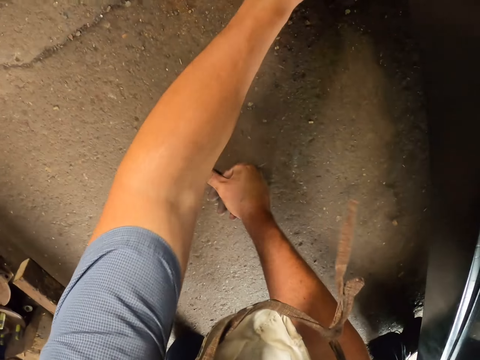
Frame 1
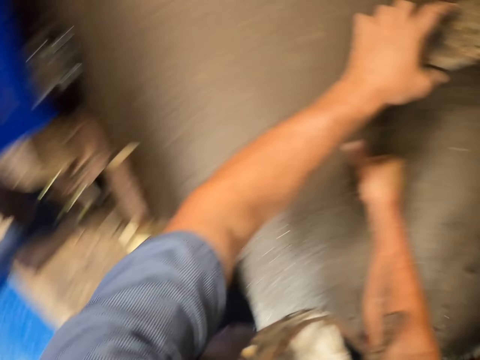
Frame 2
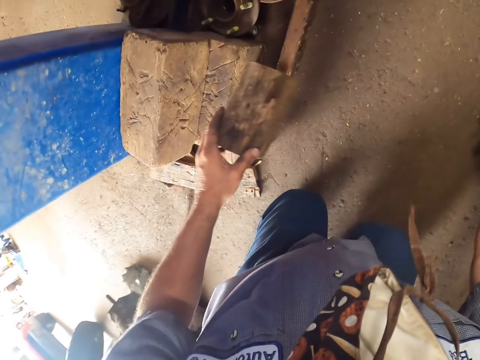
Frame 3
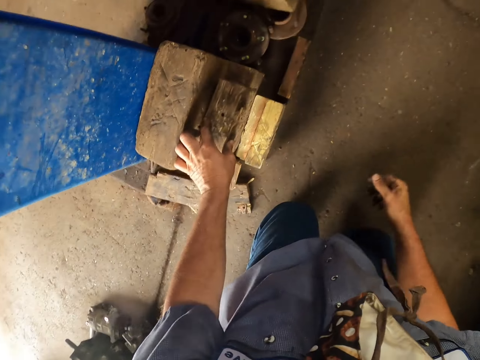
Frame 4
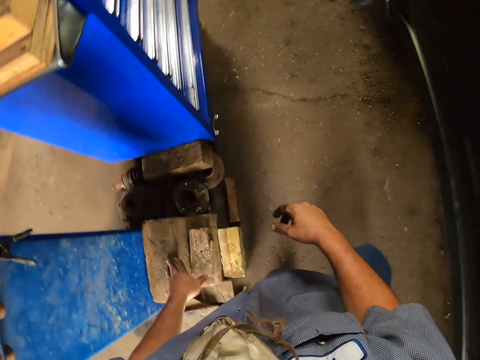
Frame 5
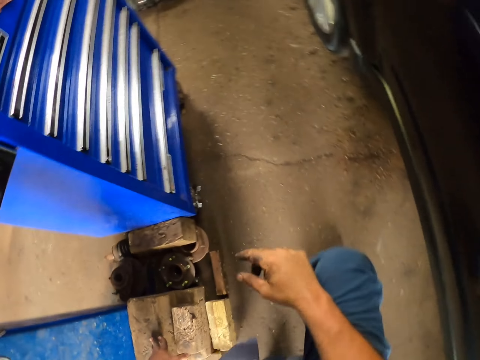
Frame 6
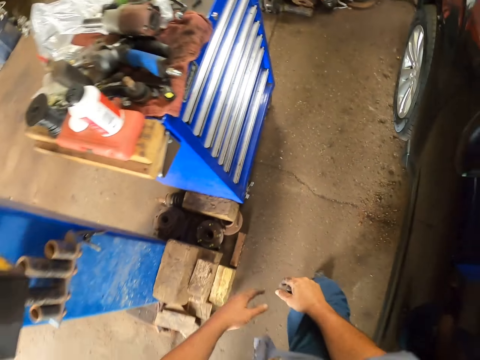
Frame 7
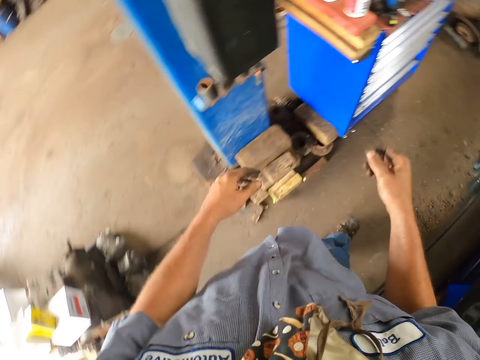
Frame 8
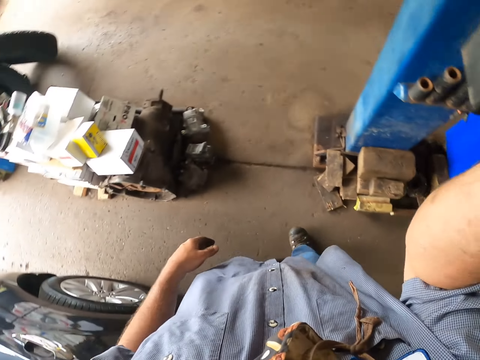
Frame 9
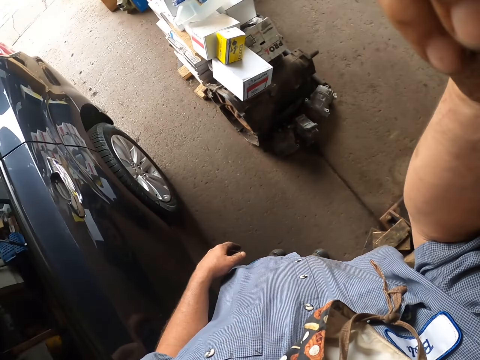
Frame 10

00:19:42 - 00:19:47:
The camera wearer picks up the wood. They put the wood on top of the woods. They stand up. They adjust the camera.
